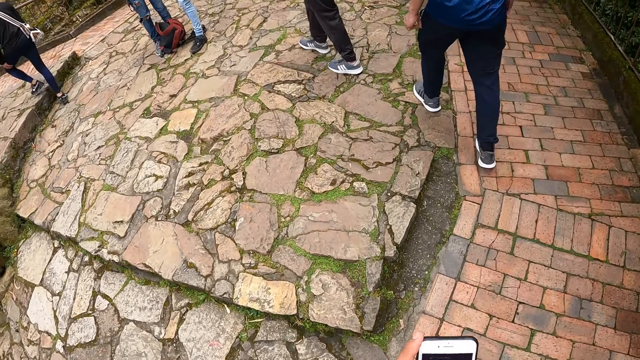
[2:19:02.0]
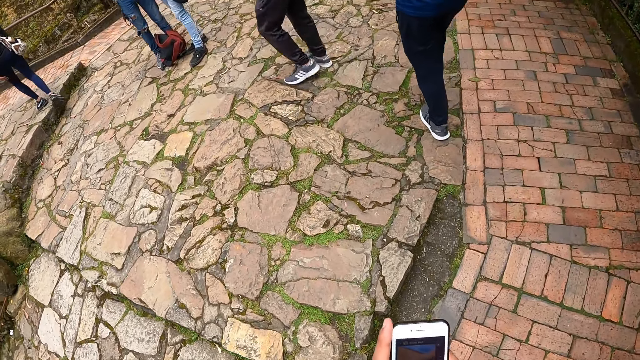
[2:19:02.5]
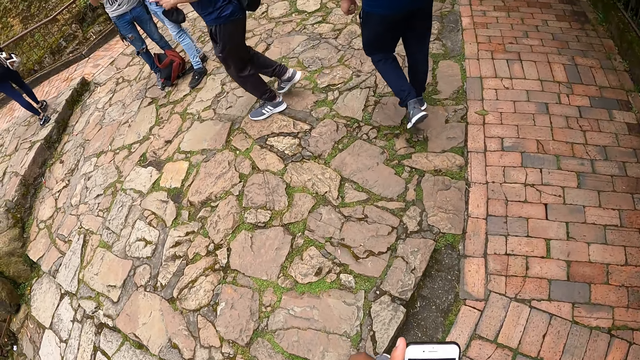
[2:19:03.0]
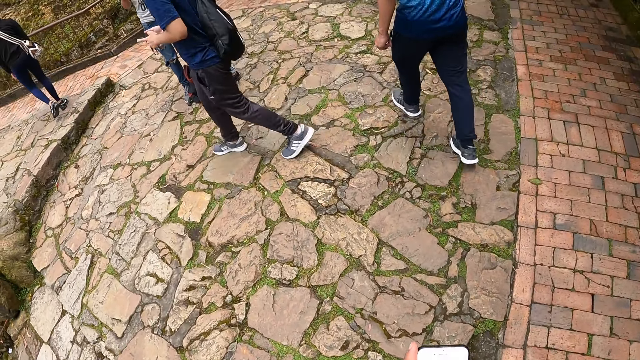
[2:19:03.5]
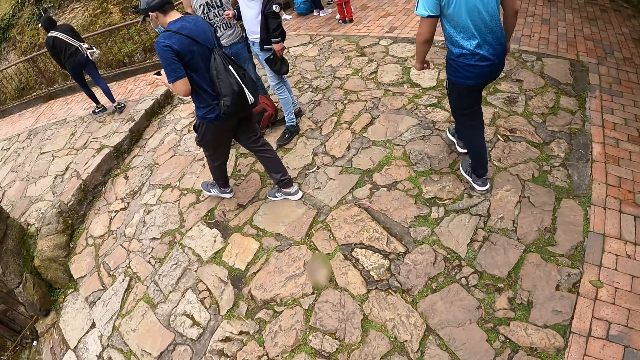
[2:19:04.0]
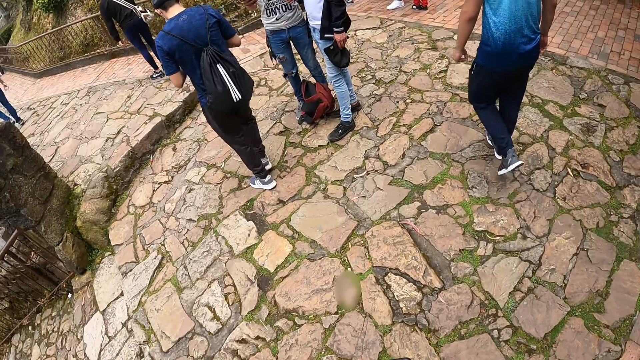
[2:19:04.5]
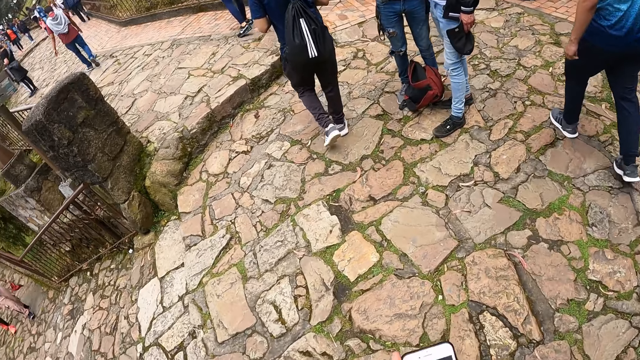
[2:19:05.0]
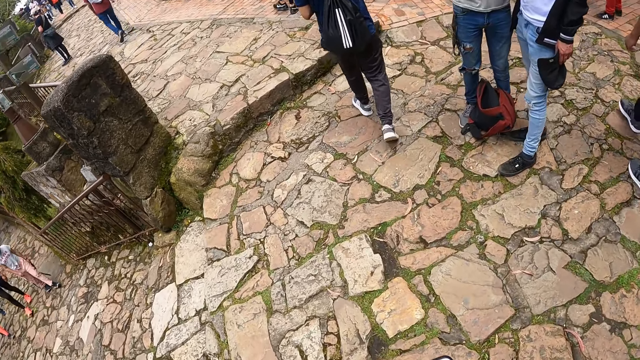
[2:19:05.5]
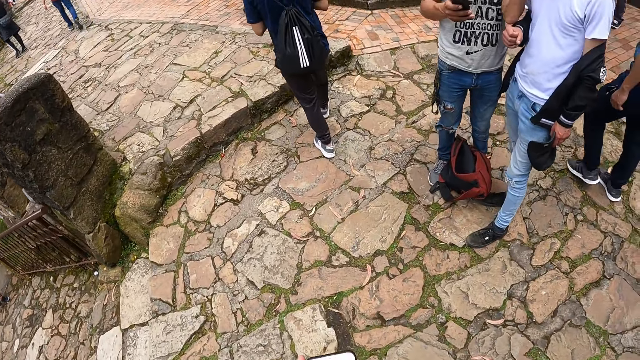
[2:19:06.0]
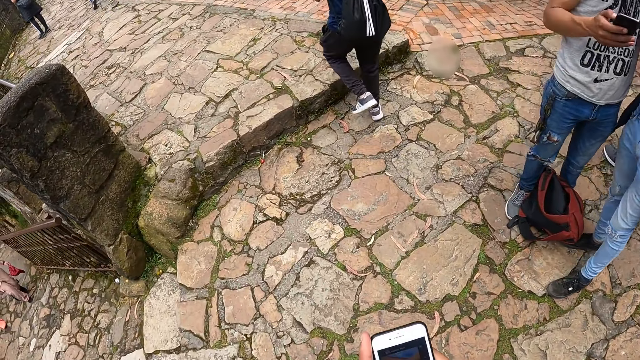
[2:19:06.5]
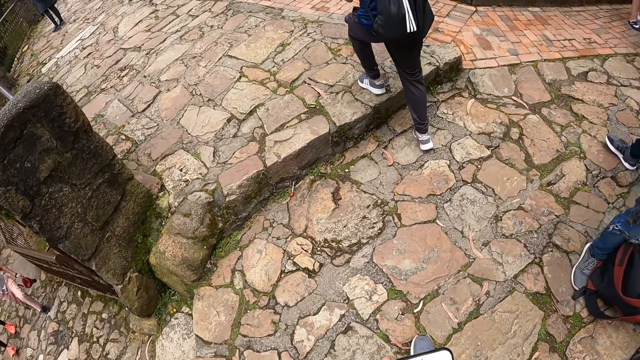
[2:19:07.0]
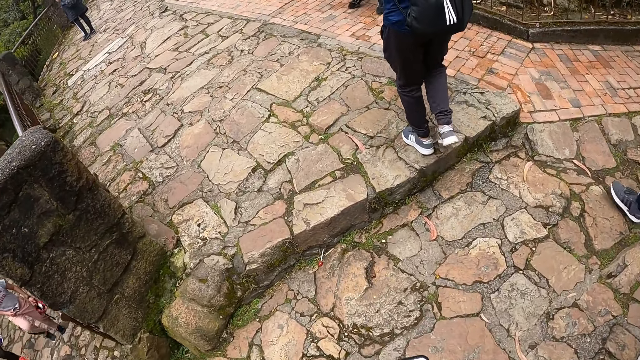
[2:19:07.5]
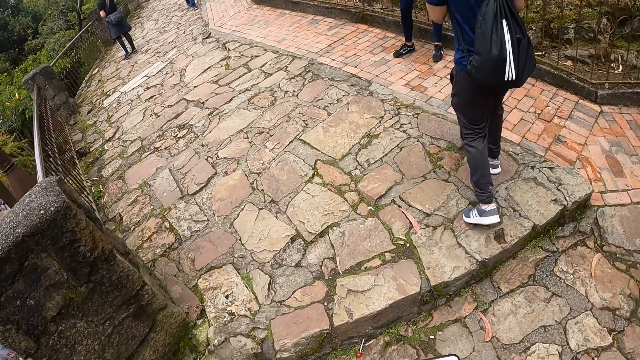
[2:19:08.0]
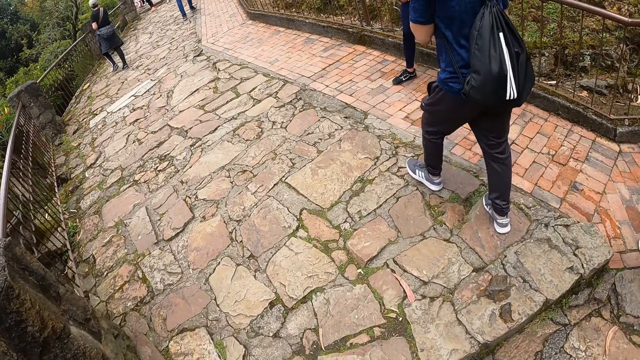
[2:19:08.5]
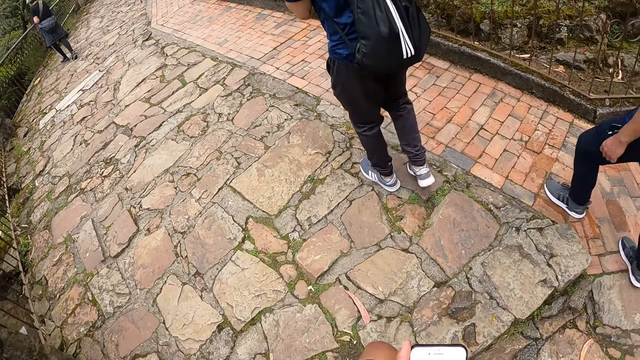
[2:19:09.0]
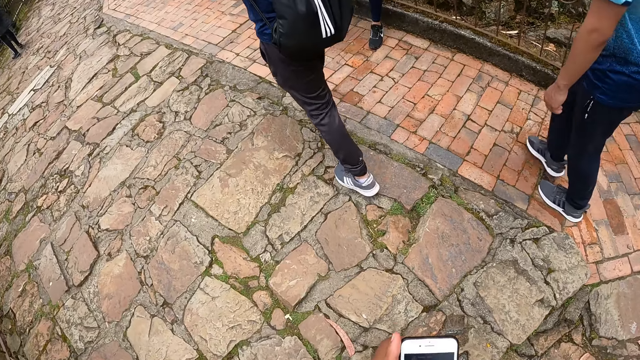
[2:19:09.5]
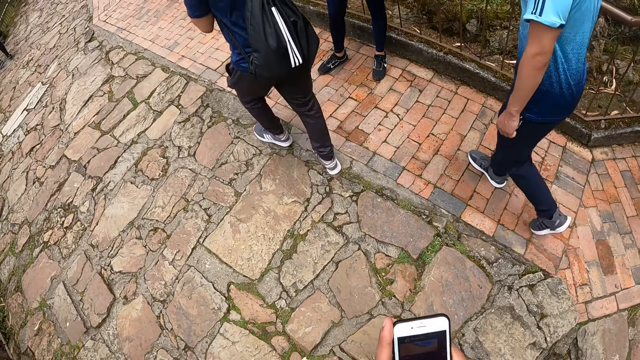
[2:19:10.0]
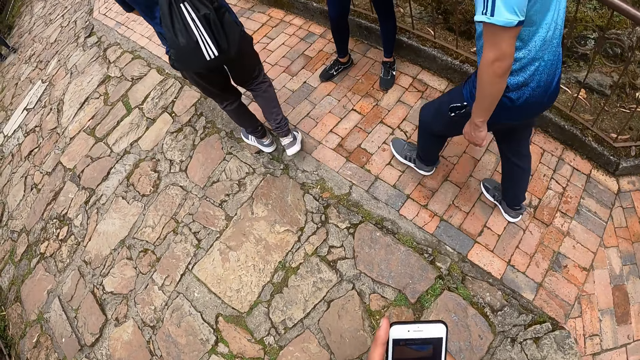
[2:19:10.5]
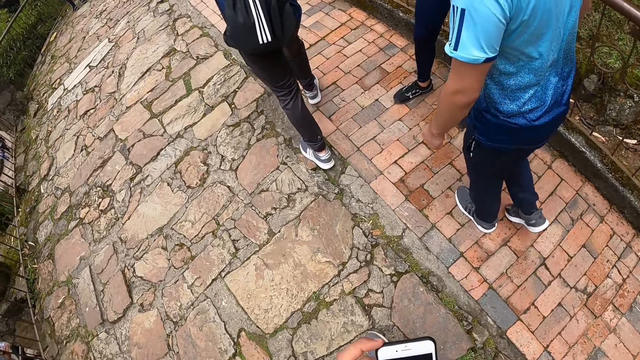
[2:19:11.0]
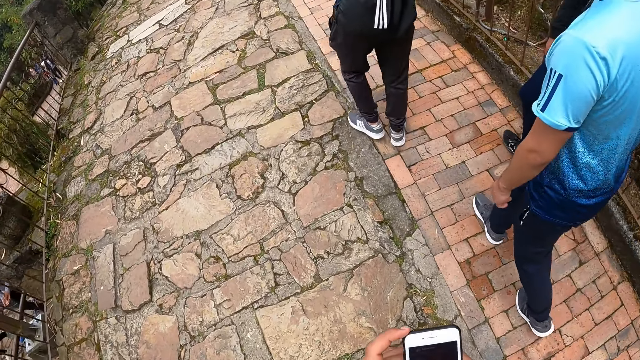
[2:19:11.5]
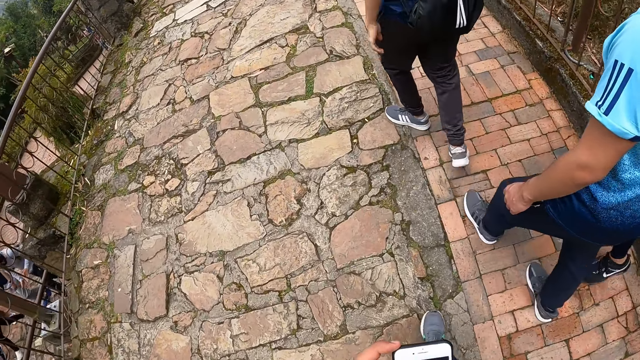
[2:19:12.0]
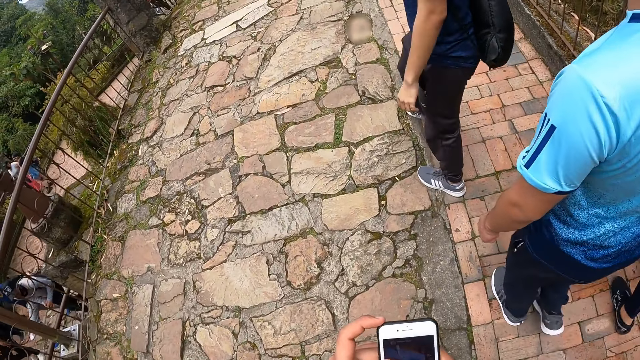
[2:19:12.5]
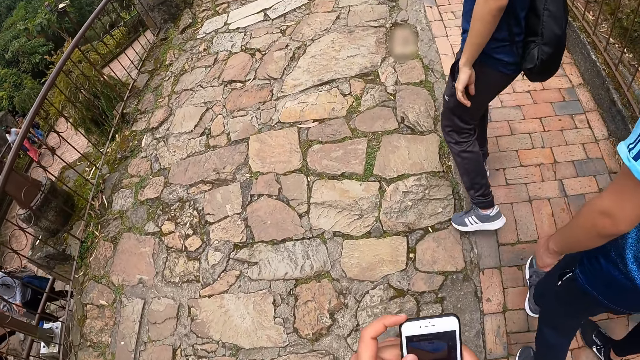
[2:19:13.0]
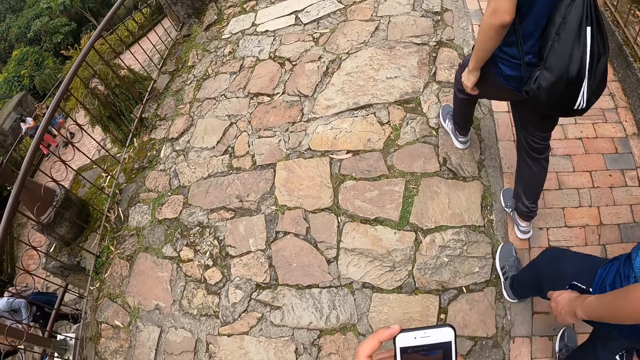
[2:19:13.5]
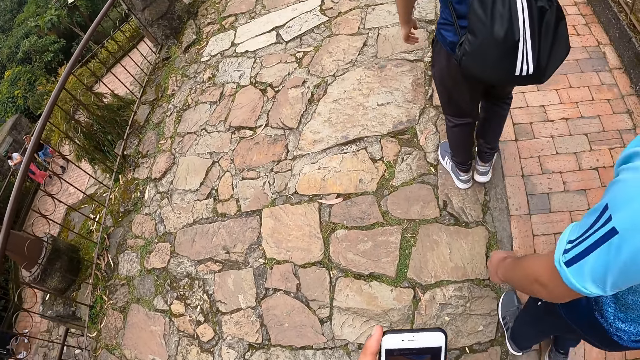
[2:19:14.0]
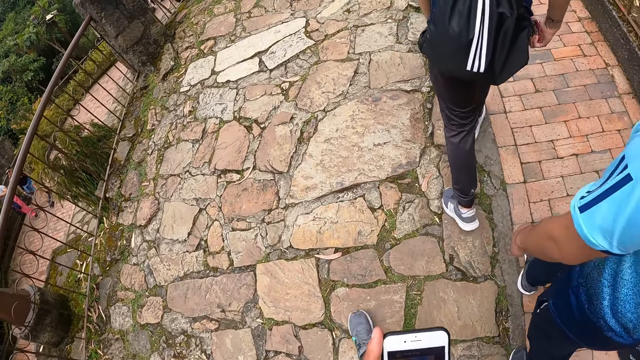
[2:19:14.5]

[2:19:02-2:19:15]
A man walks around. Another man walks around.

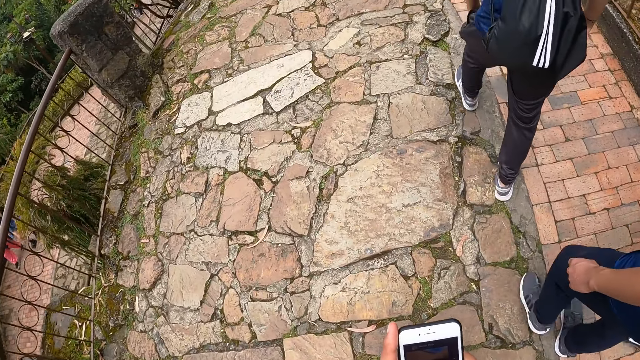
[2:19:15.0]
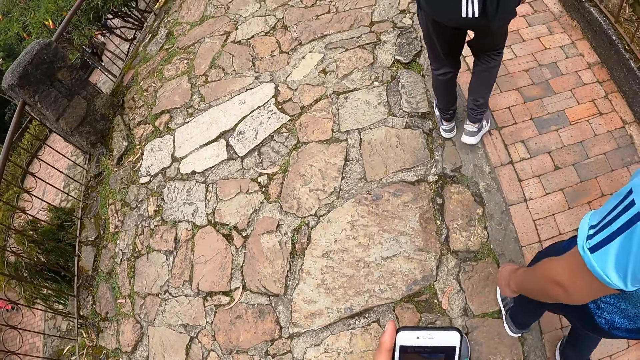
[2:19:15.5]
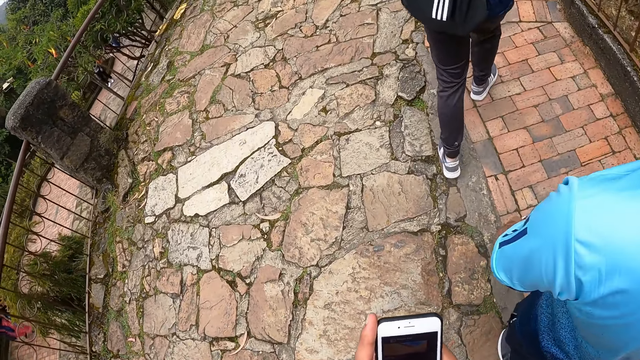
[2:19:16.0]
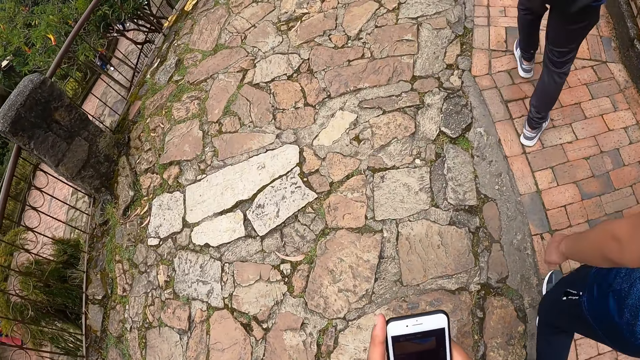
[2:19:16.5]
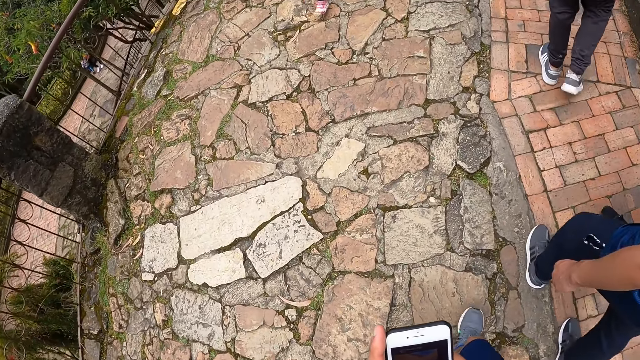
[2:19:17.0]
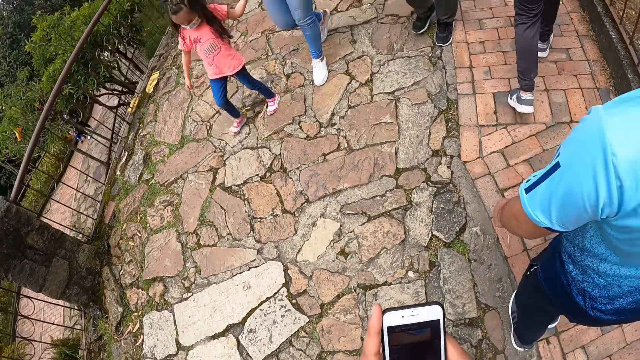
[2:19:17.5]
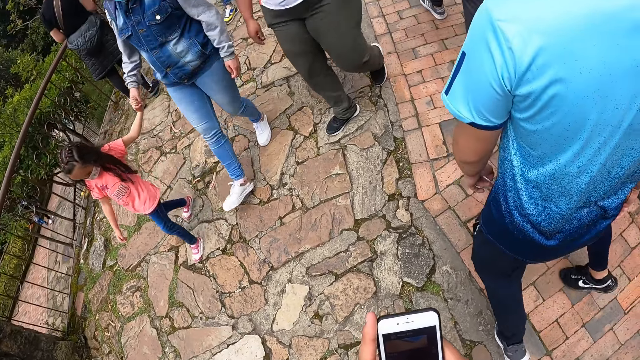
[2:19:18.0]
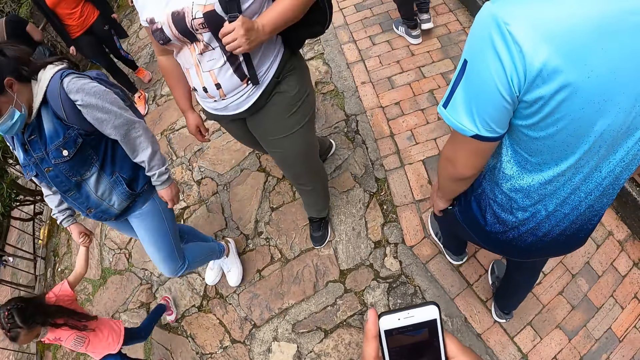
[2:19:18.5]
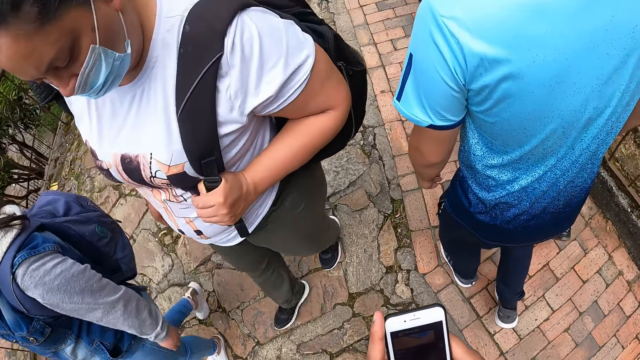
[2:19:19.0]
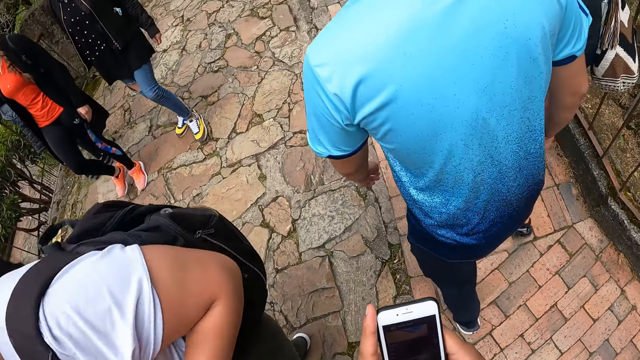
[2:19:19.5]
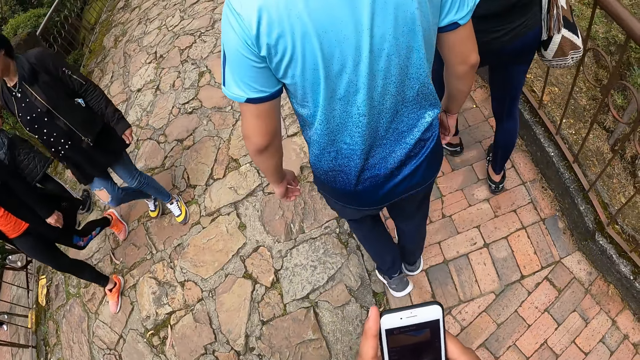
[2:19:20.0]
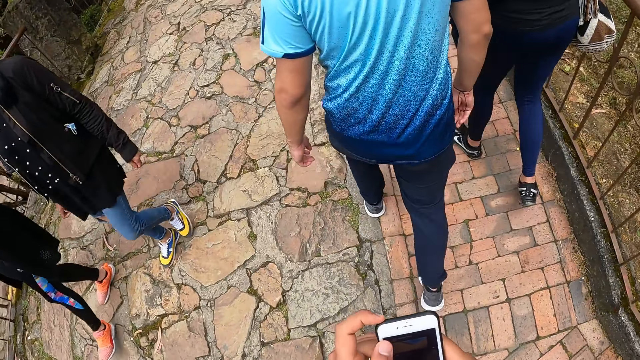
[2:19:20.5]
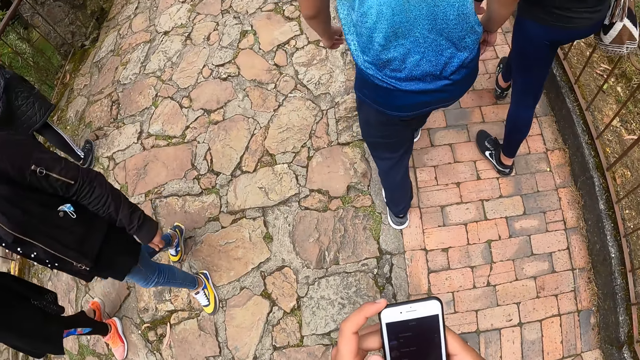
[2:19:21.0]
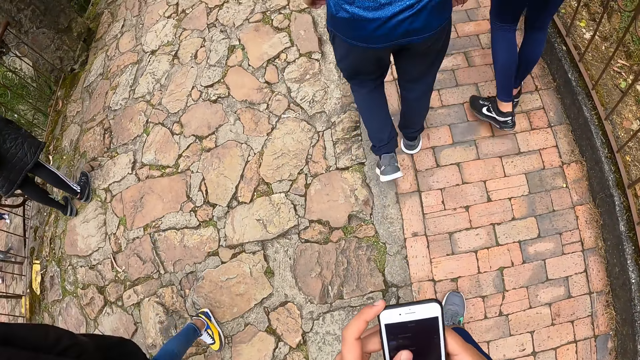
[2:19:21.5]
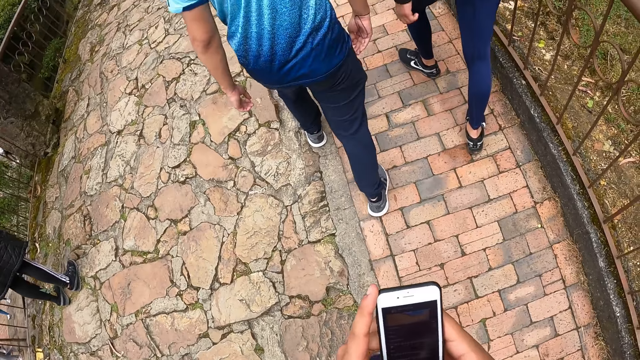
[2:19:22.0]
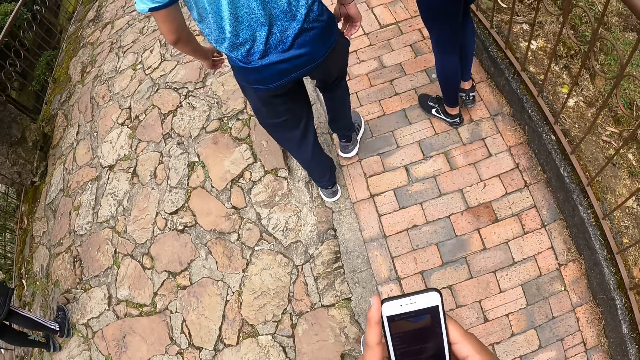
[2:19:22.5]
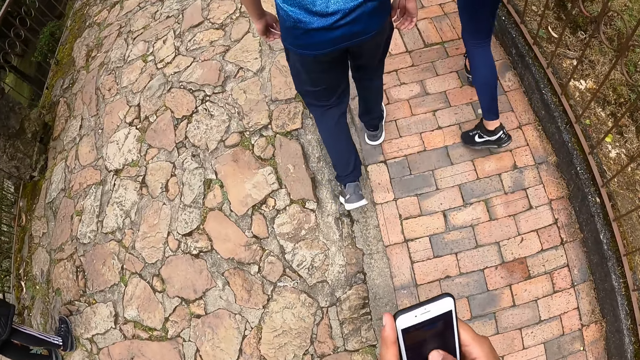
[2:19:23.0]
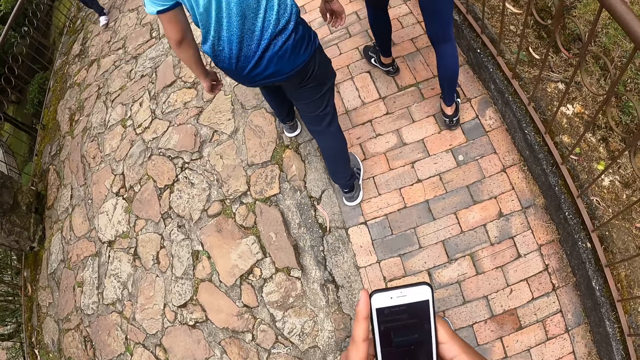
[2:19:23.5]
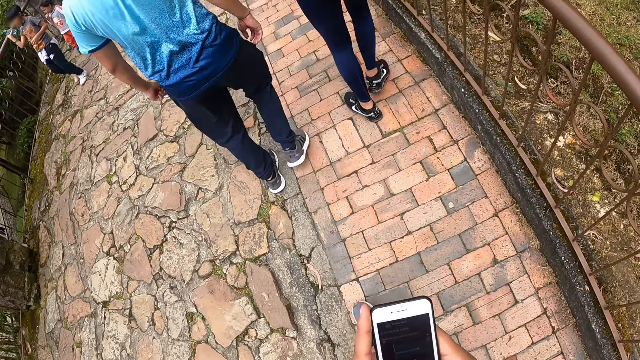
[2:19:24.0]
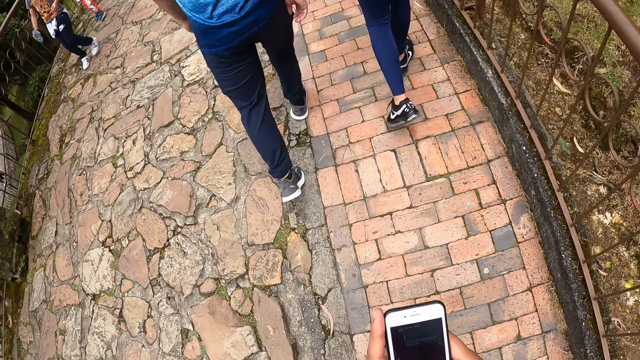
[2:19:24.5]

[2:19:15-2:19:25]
The camera wearer uses the phone. A man walks around. The camera wearer uses the phone.
